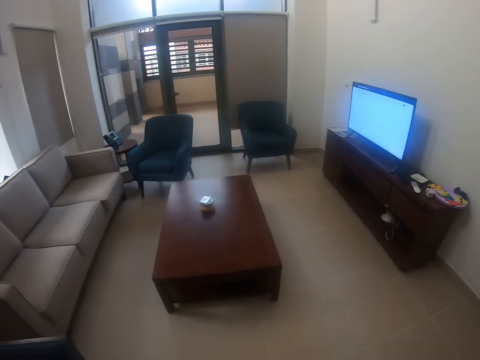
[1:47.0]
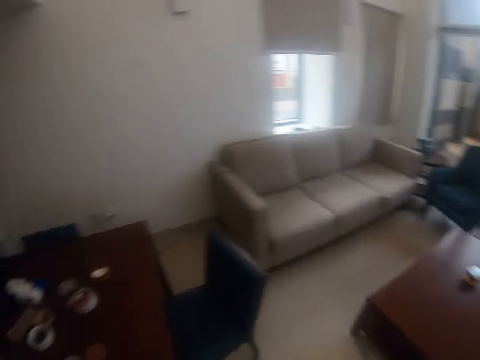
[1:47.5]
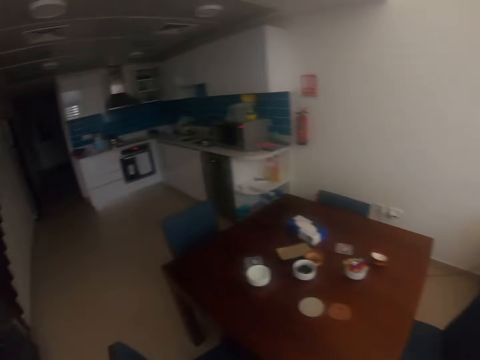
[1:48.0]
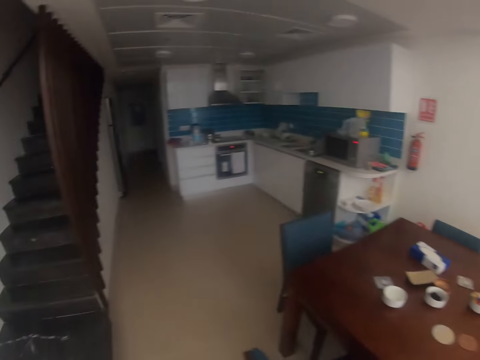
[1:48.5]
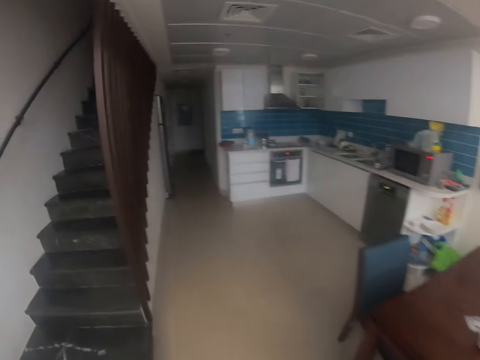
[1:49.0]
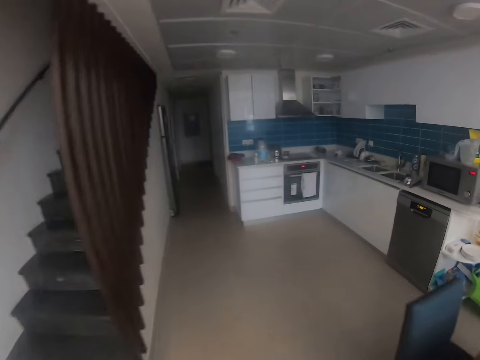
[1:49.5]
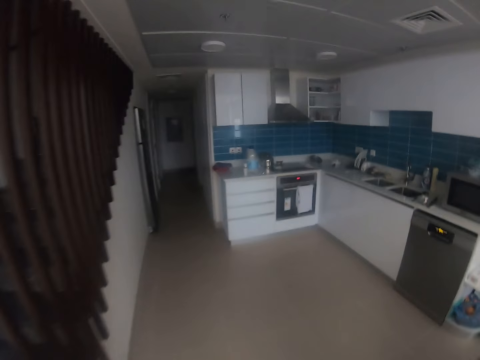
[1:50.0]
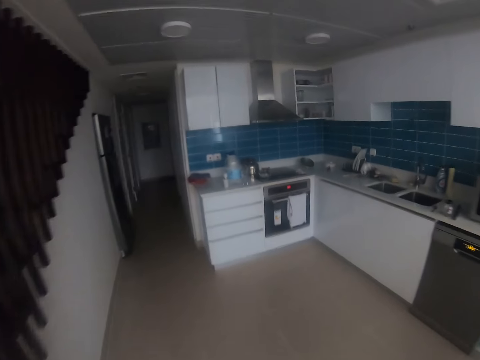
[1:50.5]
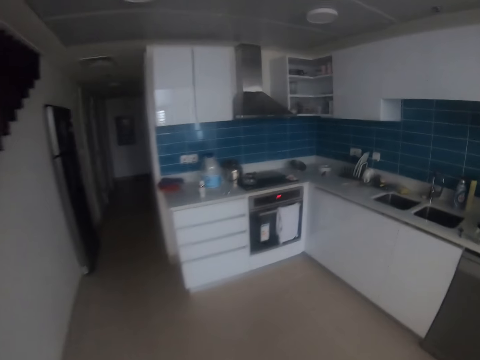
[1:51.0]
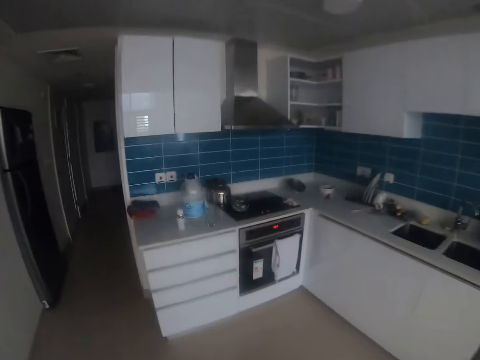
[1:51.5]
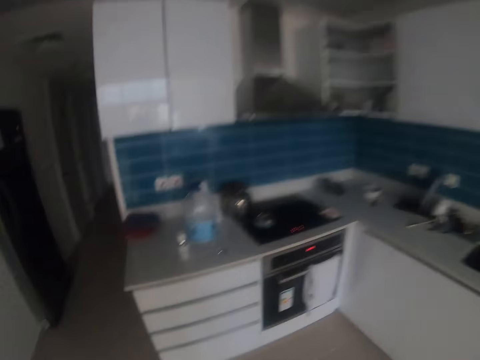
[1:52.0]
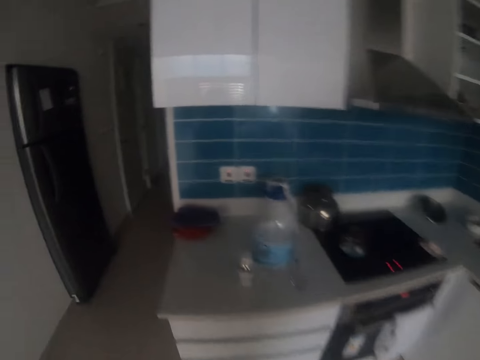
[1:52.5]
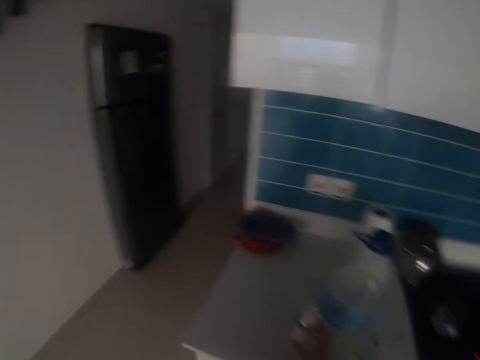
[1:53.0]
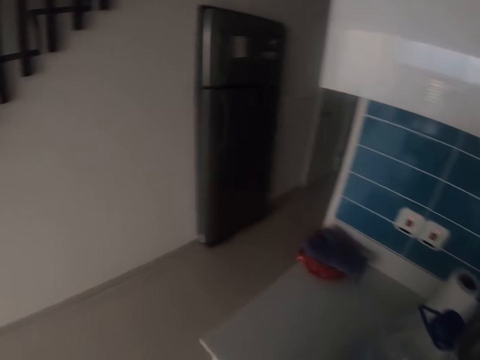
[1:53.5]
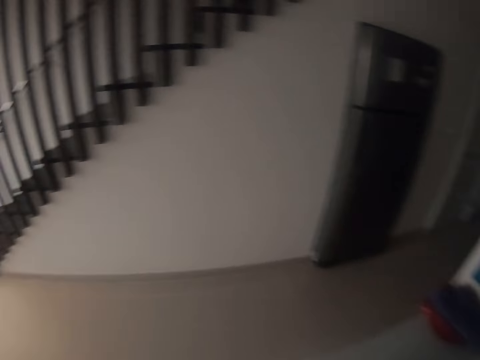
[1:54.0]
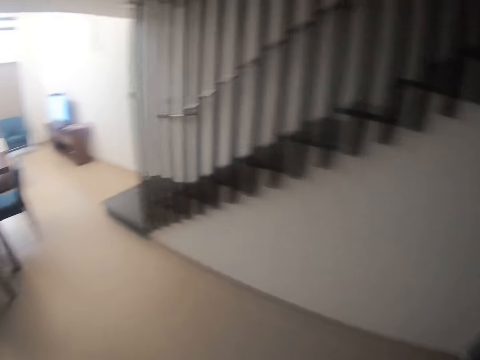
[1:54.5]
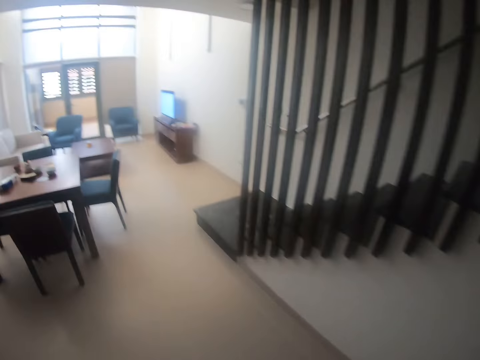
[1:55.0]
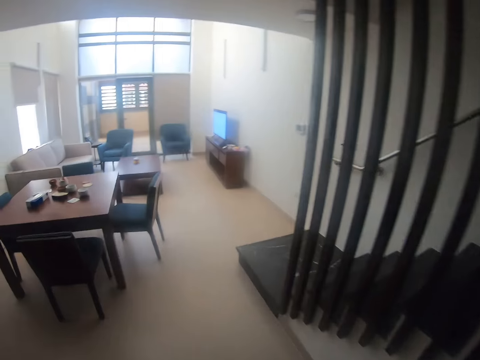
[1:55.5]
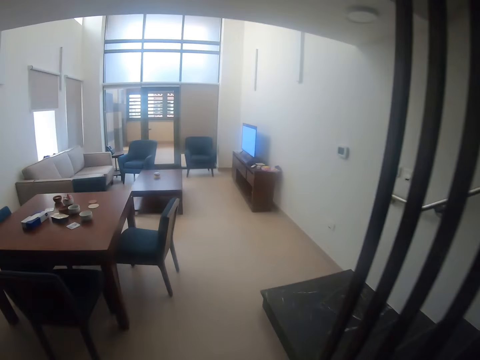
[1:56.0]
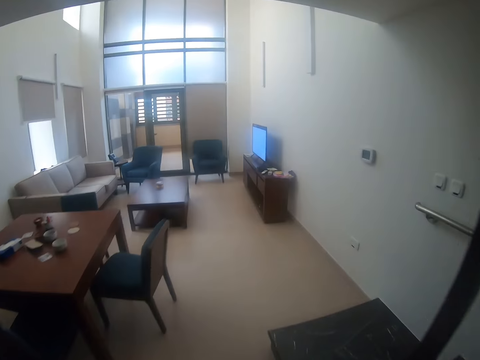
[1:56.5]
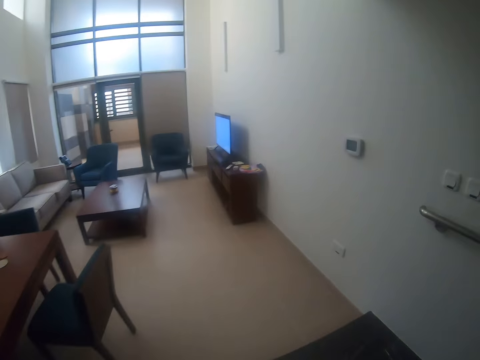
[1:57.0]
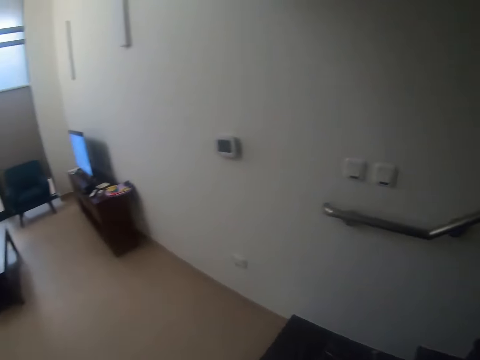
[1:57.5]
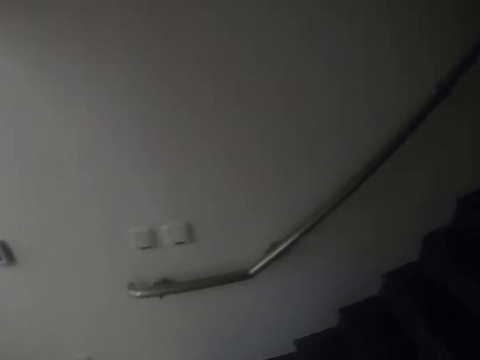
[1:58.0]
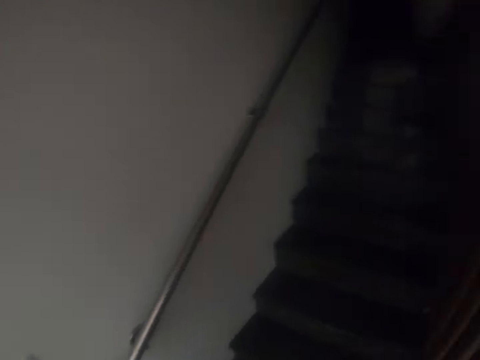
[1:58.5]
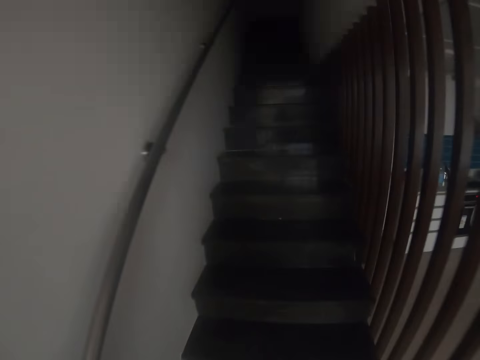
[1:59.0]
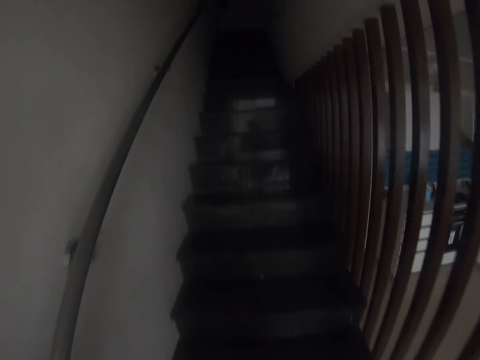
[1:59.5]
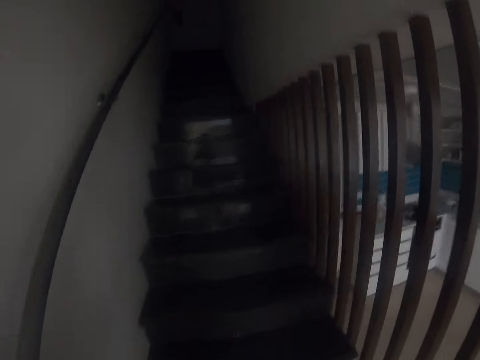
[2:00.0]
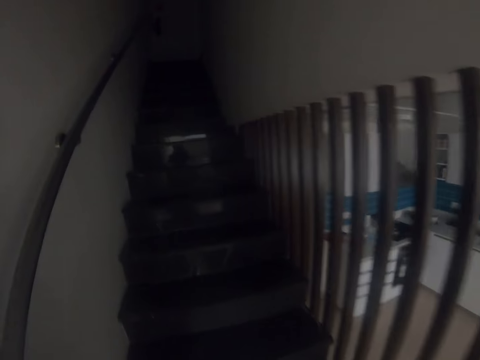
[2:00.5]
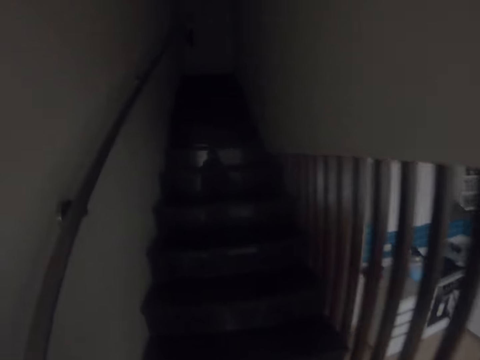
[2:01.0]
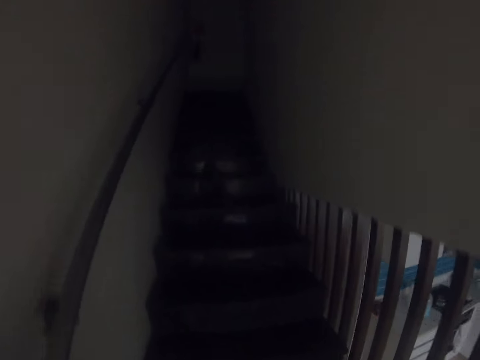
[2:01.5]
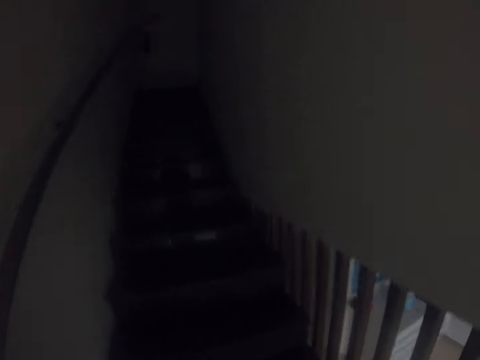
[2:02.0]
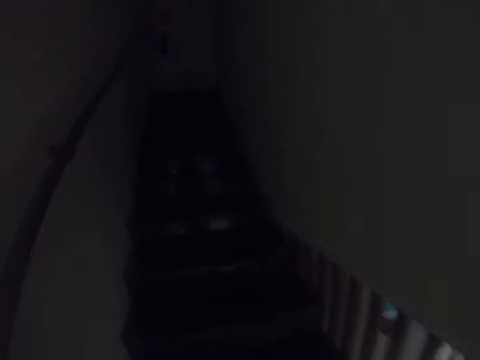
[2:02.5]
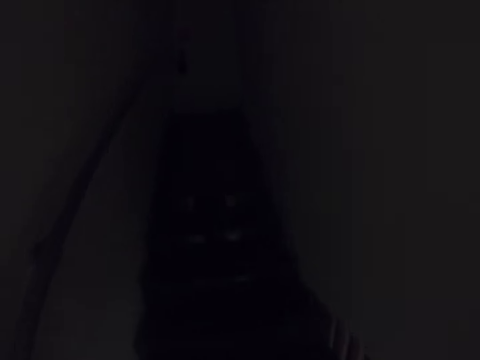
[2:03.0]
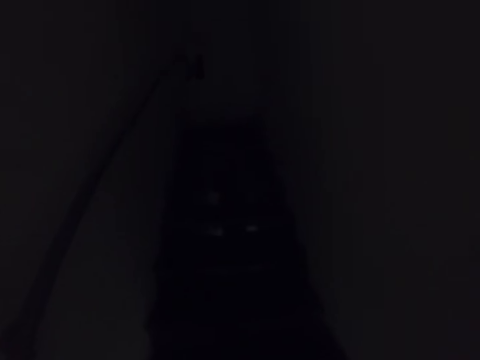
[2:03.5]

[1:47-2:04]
The camera wearer walks to the kitchen. They pick something from the kitchen table. They walk around the house. They climb up the staircase.

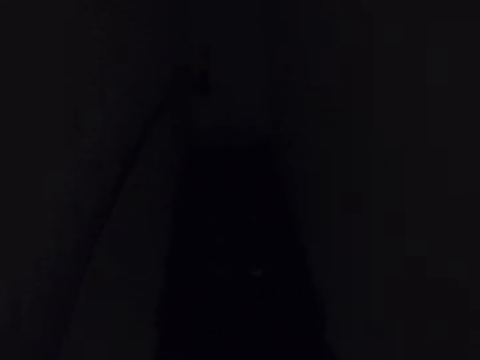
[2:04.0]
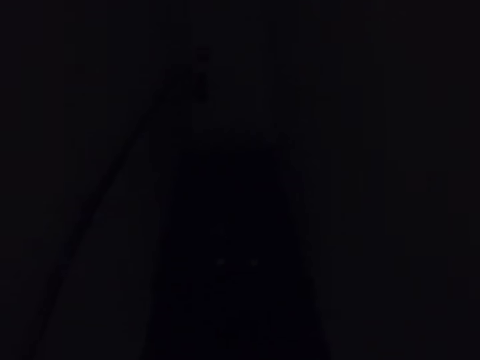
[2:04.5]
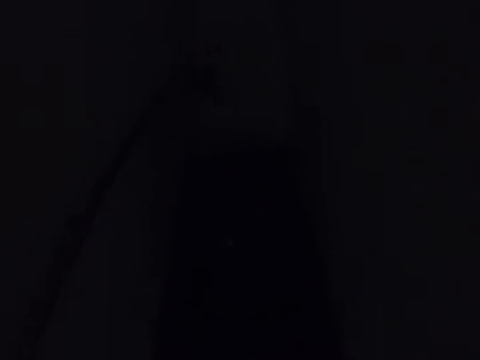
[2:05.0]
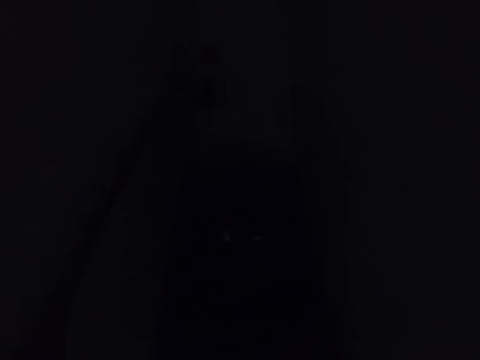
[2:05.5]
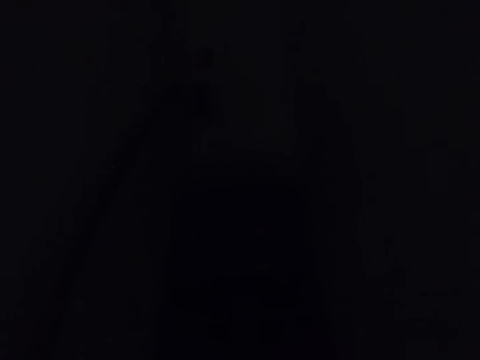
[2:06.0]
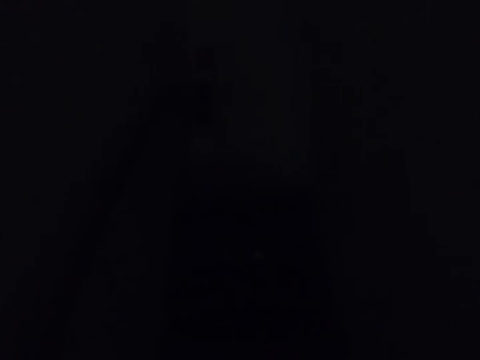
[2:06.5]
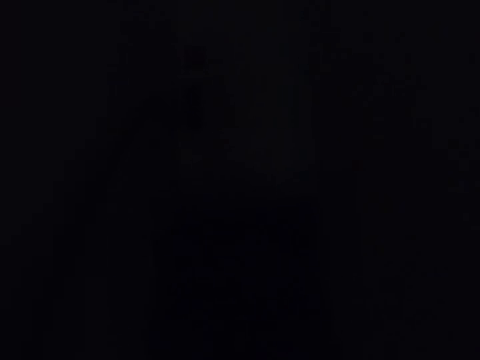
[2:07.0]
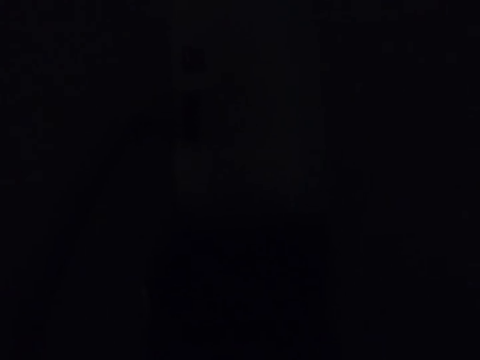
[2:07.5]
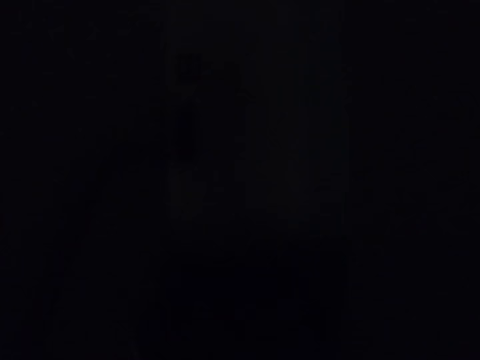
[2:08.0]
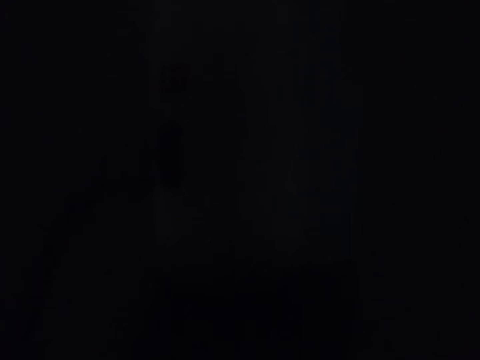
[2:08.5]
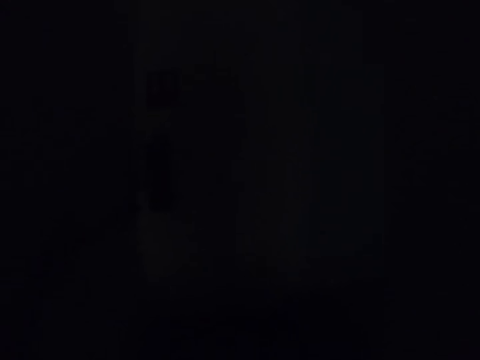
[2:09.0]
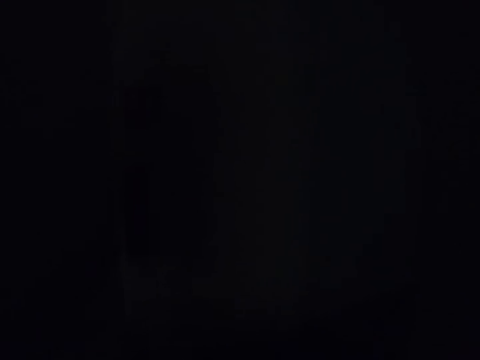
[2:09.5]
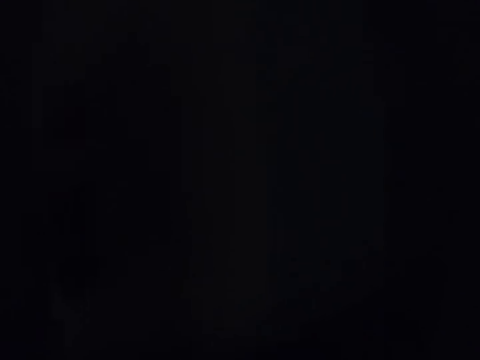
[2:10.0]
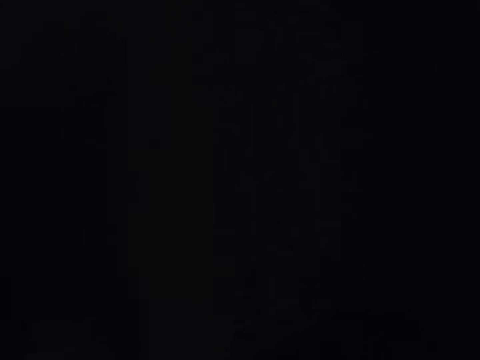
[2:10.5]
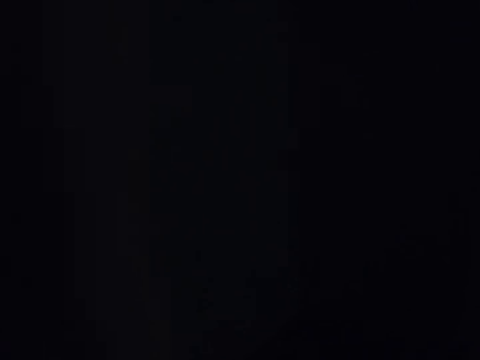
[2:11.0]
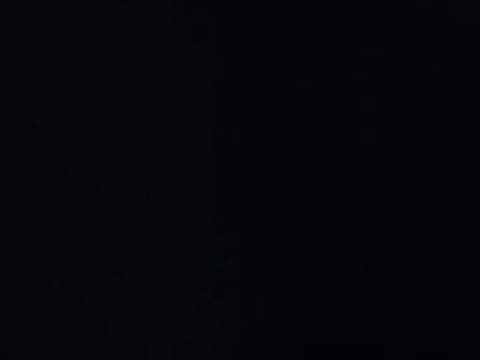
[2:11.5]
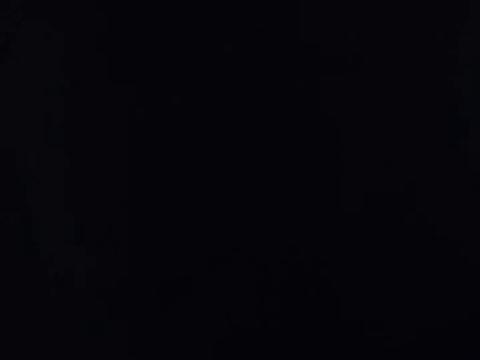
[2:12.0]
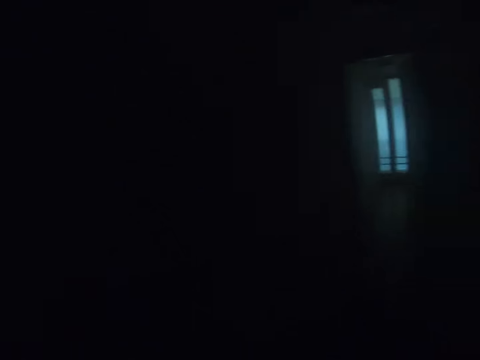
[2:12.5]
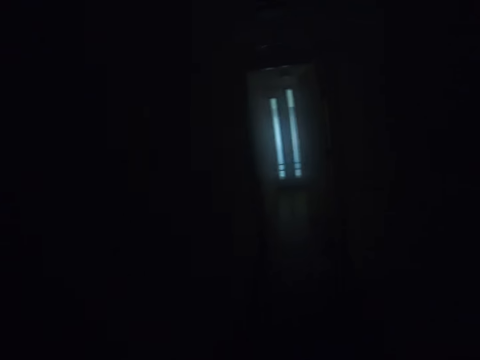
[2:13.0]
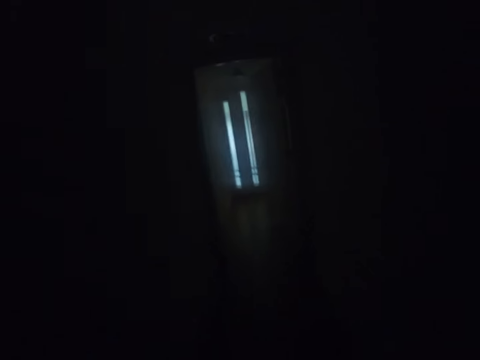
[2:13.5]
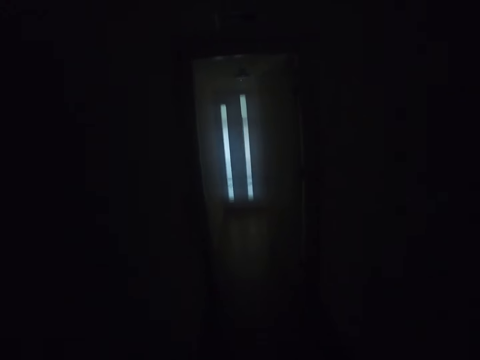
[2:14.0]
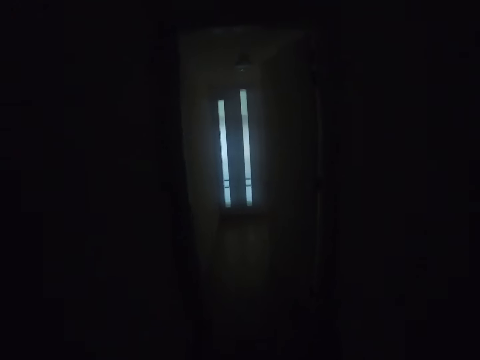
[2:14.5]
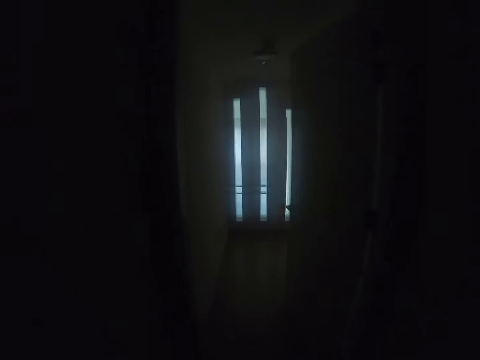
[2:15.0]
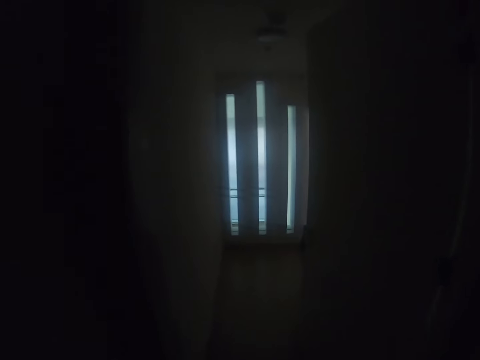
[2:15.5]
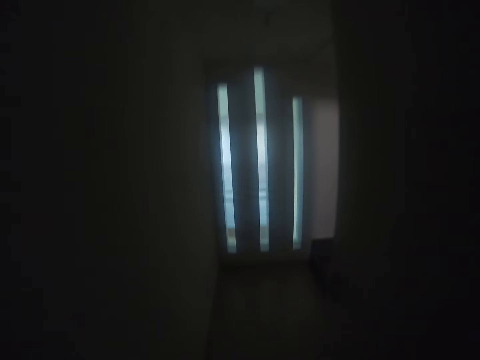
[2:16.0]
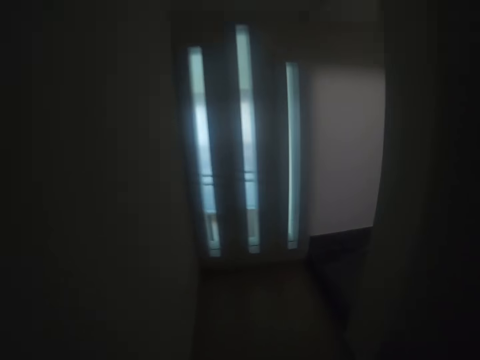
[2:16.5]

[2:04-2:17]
The camera wearer walks on the corridor.
